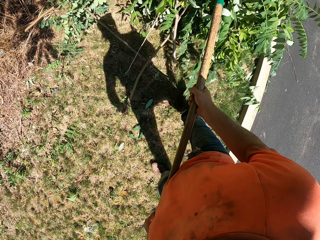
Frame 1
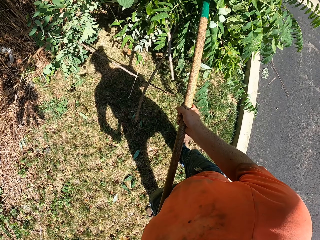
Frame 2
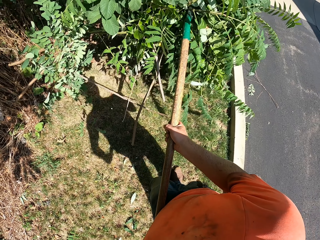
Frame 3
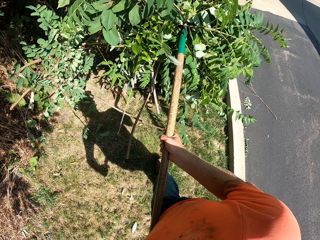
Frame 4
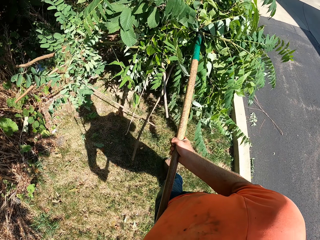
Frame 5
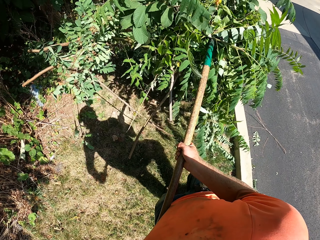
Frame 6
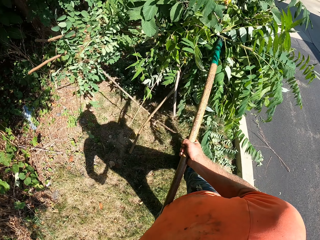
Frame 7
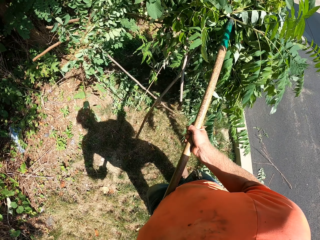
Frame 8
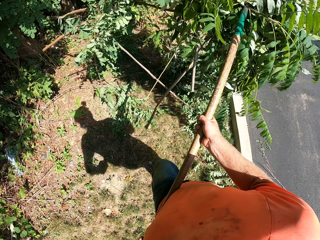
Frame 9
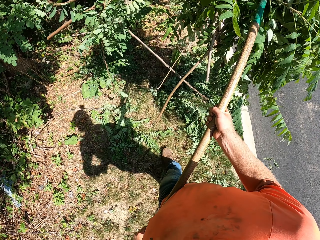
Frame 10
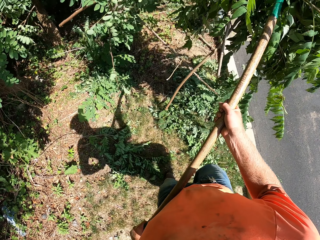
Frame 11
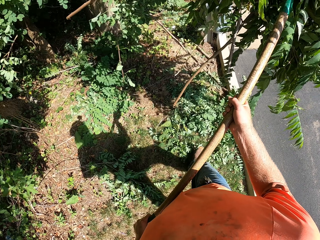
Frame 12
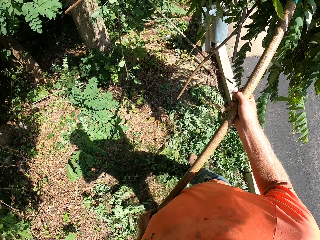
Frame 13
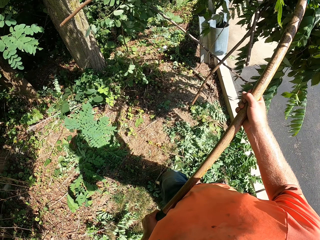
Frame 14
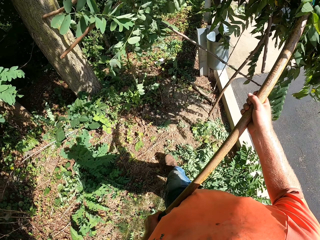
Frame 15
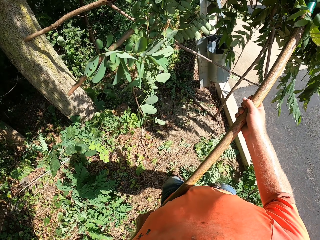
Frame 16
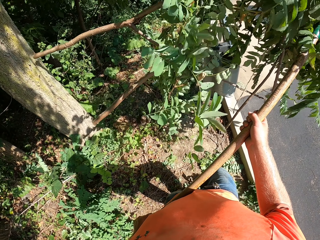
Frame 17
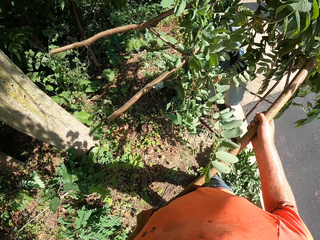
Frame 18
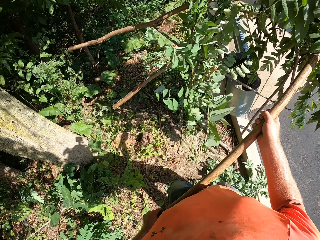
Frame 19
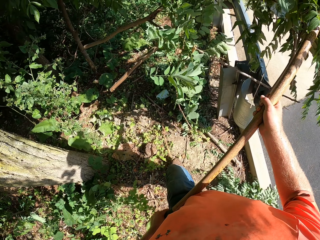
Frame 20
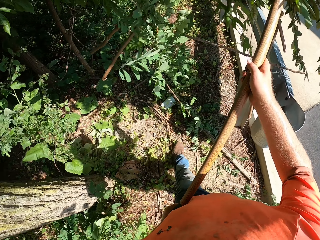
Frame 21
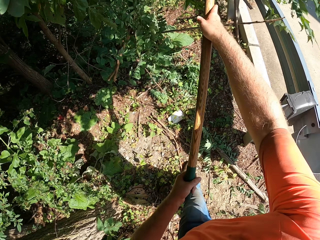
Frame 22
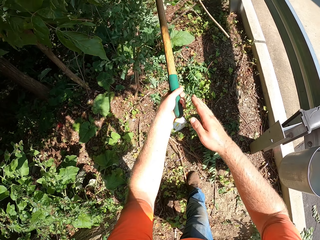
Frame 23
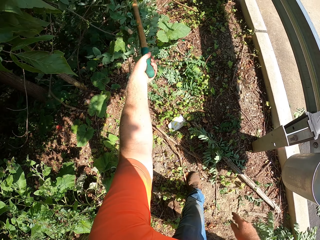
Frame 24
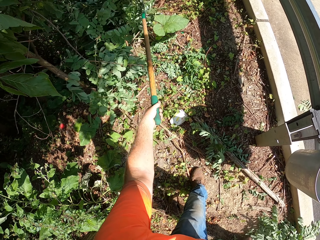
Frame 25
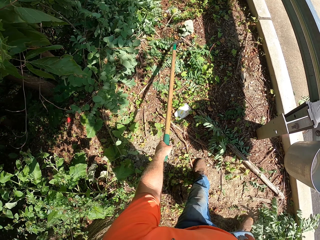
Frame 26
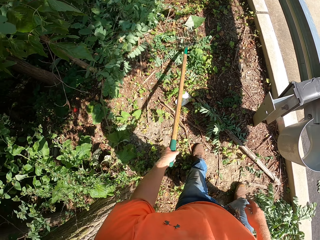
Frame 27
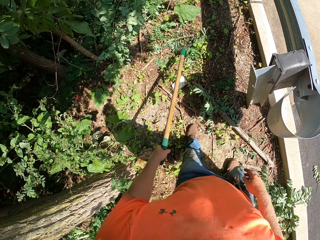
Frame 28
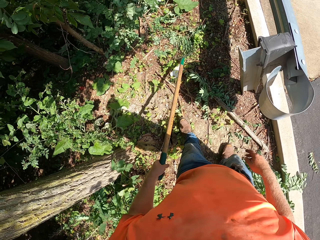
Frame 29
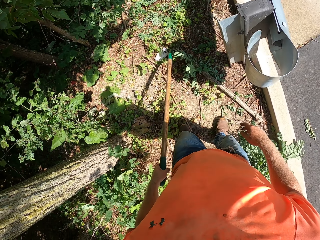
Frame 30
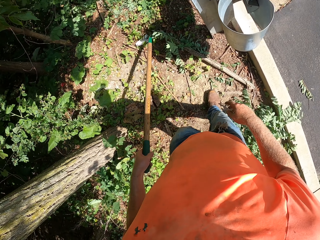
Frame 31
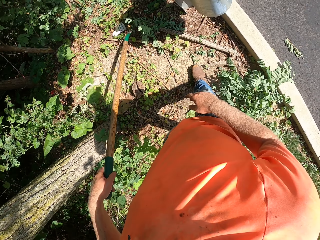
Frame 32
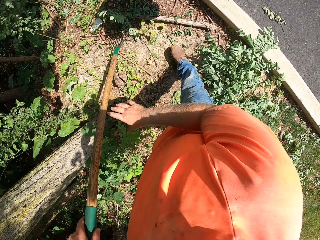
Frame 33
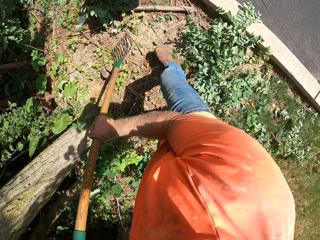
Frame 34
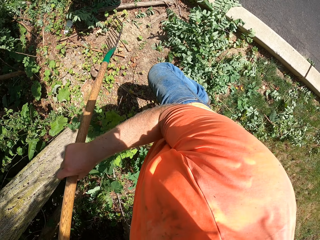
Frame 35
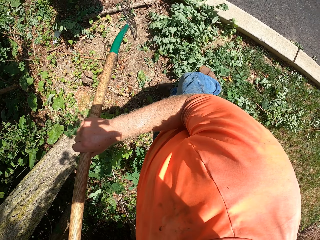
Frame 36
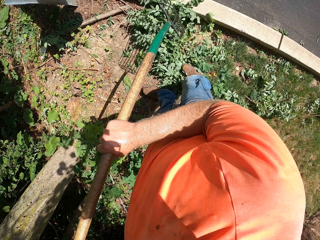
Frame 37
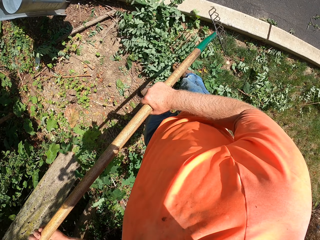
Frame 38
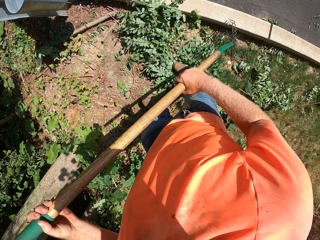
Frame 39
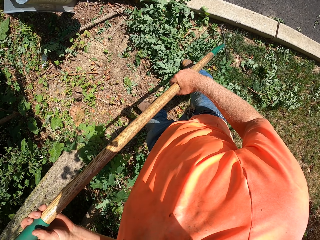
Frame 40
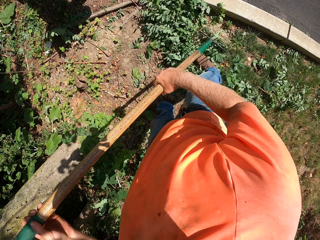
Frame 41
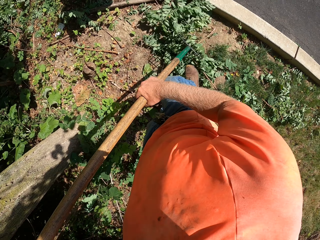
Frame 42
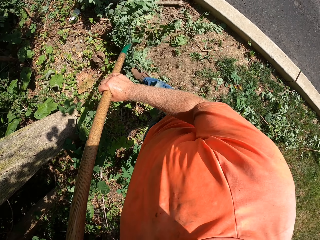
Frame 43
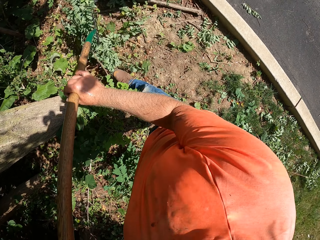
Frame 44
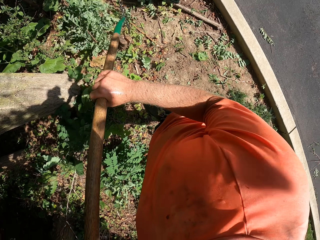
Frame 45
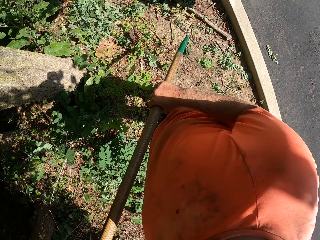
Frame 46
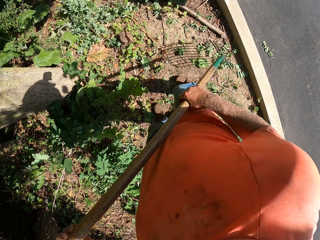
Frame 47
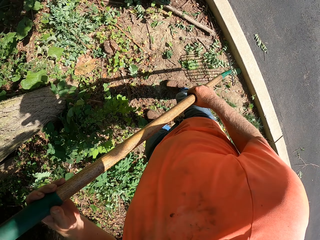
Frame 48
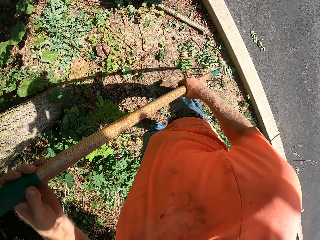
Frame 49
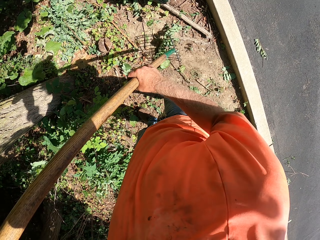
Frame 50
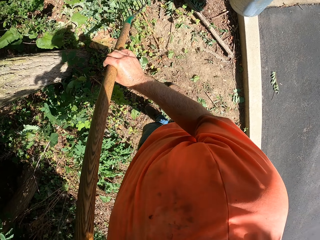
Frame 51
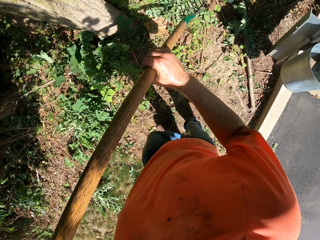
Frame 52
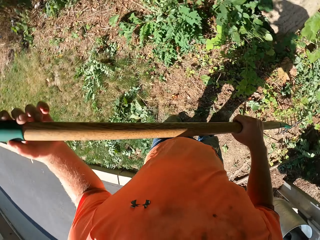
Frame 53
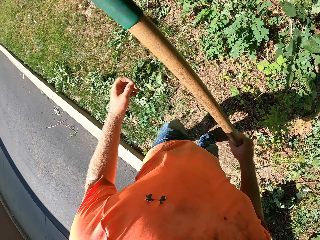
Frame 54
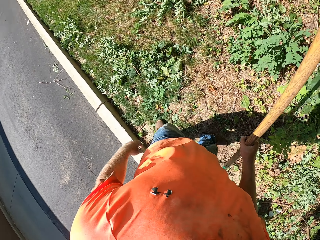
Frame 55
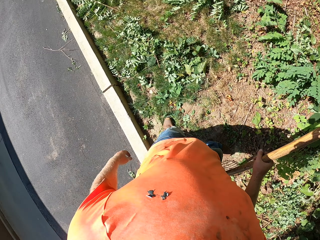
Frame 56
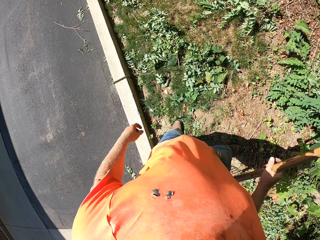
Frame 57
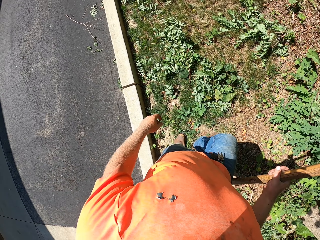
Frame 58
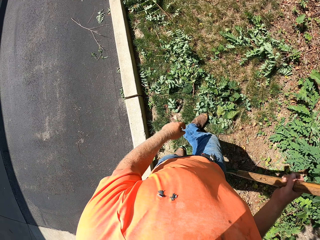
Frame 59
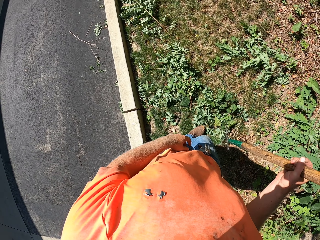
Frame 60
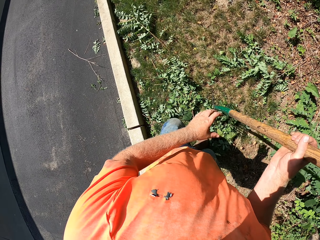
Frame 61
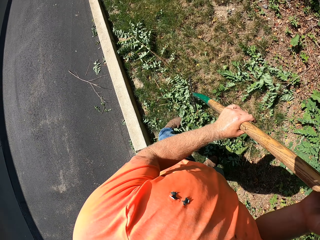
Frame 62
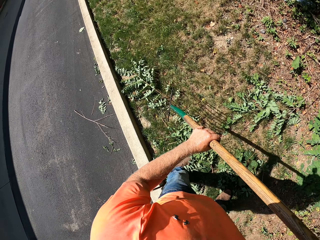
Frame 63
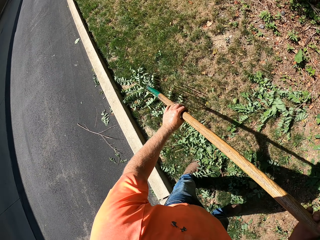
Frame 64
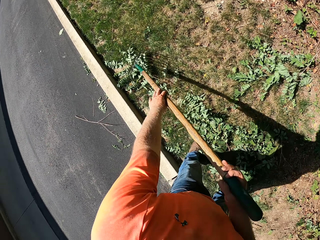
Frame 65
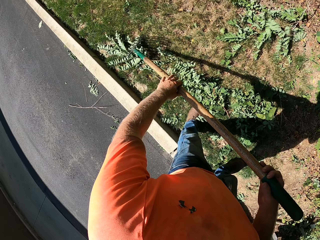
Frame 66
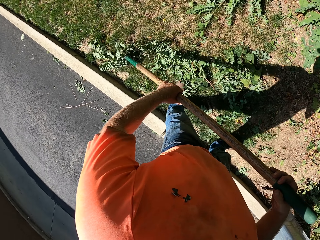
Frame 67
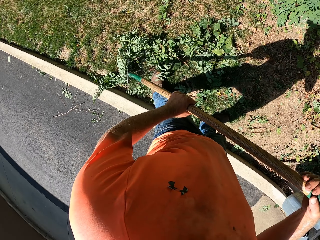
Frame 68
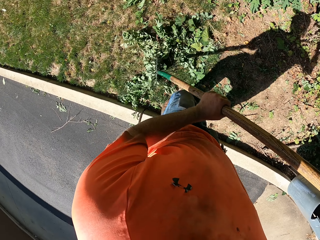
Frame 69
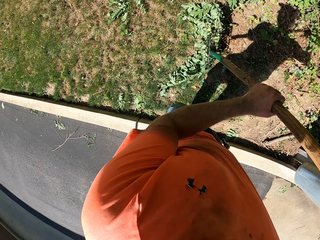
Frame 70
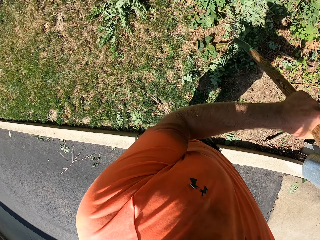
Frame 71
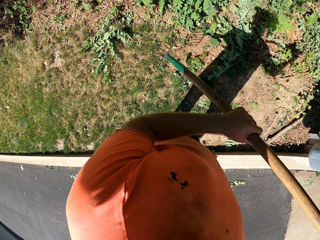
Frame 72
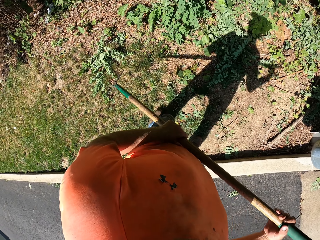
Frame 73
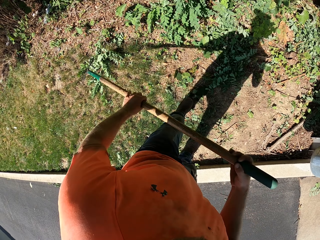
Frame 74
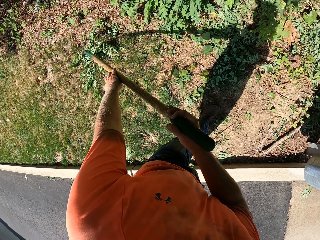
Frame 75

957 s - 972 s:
The camera wearer collects the leaves using a rake. He drops the leaves from the rake. He rakes the leaves on the ground with the rake in both hands.

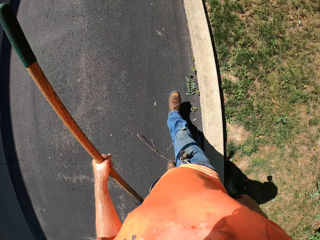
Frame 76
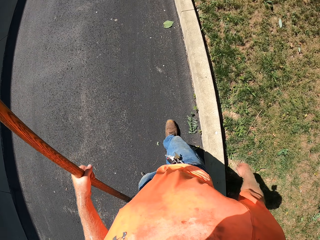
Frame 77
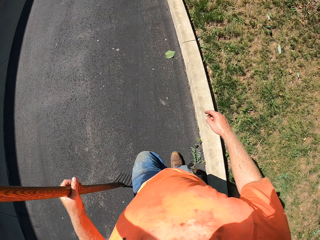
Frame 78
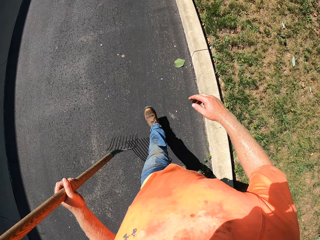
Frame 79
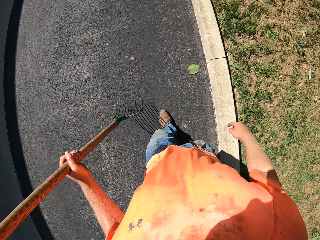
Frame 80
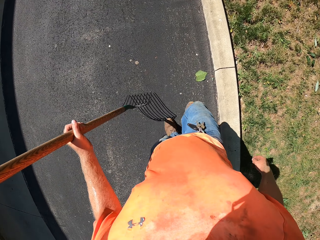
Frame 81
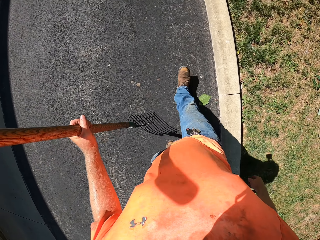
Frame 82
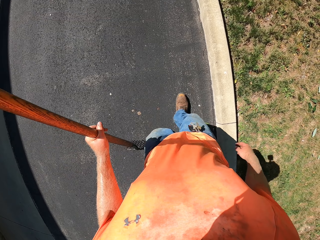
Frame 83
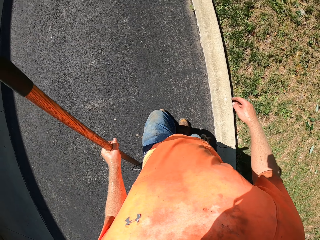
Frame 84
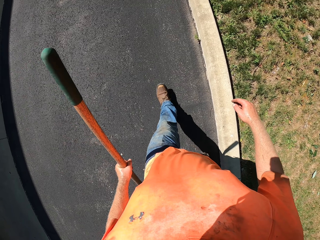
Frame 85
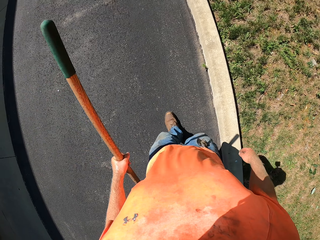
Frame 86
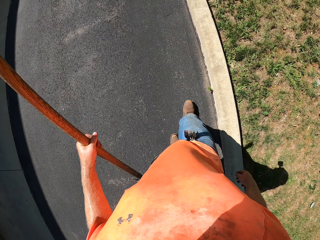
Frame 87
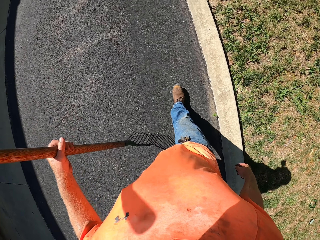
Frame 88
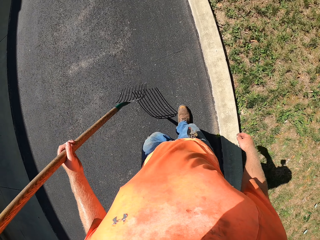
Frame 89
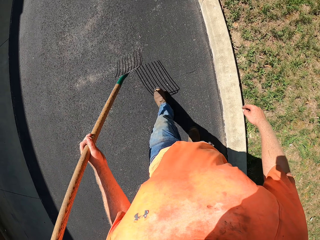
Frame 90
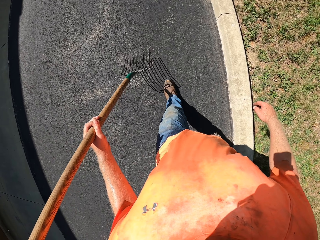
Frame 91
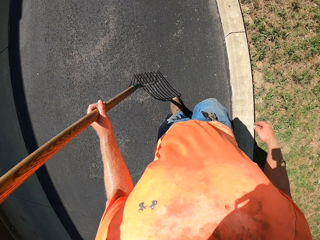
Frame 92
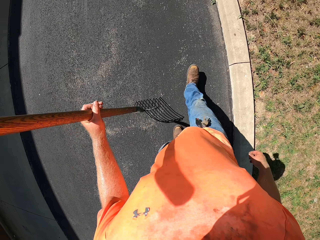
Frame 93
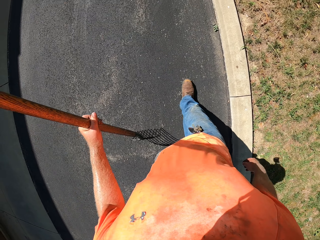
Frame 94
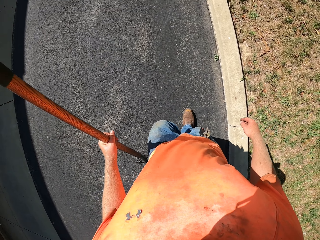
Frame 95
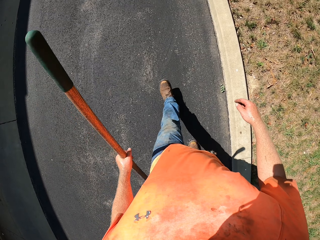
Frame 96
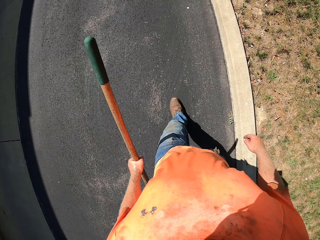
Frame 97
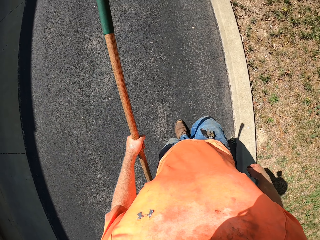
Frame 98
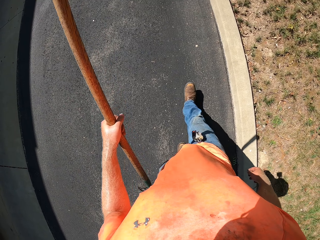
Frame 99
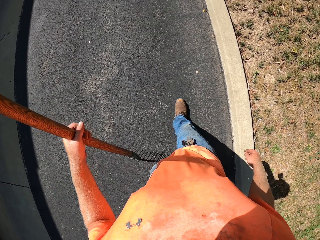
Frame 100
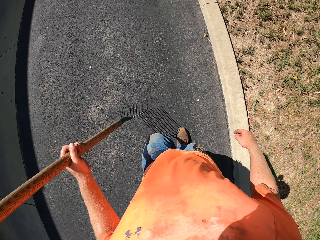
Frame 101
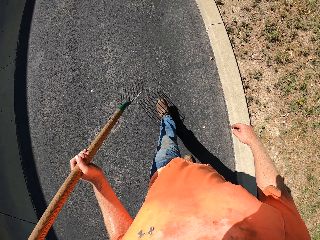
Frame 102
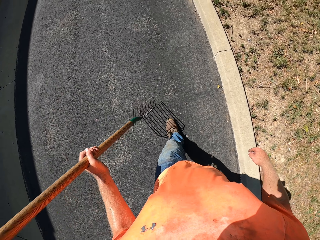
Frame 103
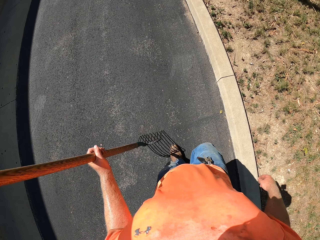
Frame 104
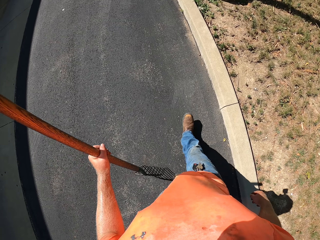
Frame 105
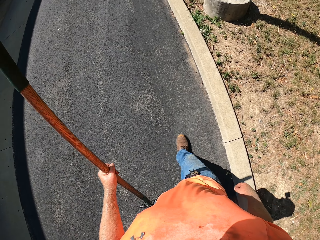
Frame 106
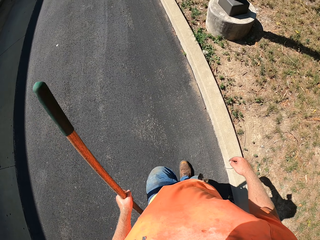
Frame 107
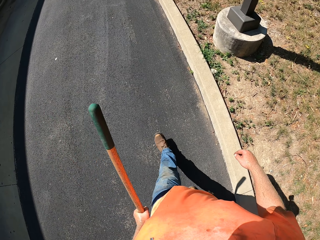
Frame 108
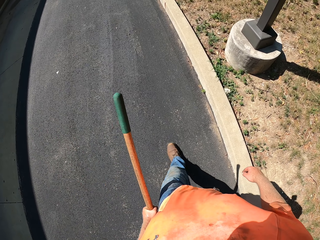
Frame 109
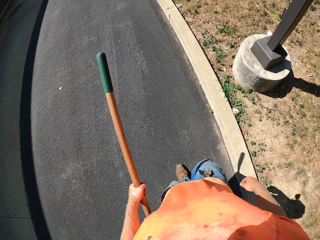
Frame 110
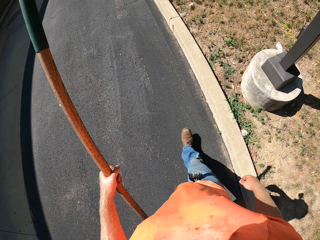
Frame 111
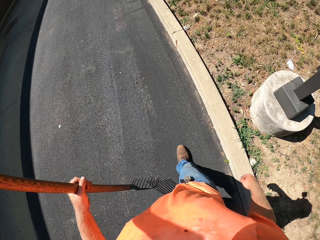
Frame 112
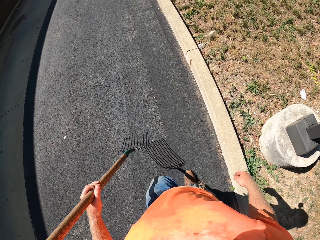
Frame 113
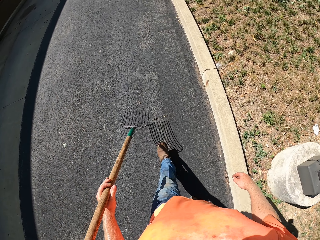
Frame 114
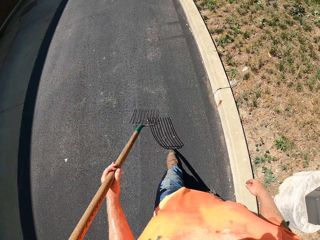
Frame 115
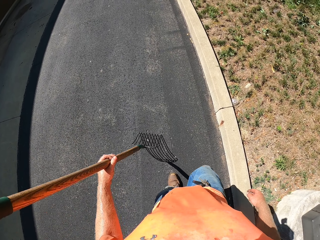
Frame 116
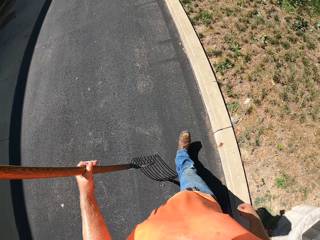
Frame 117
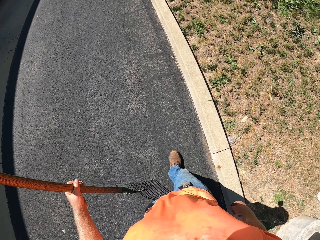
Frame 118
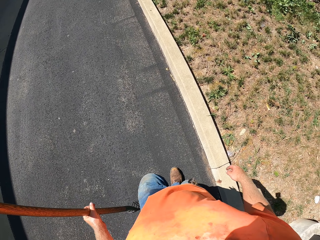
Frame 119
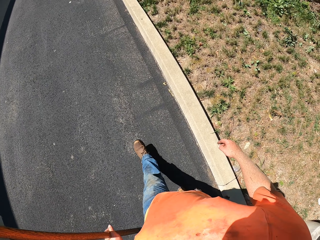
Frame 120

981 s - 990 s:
The camera wearer walks.
